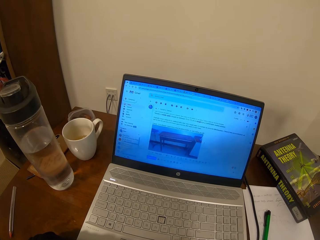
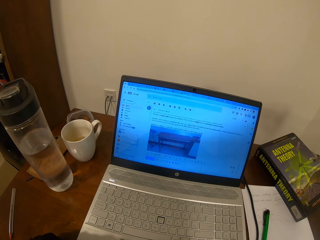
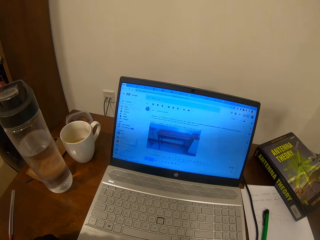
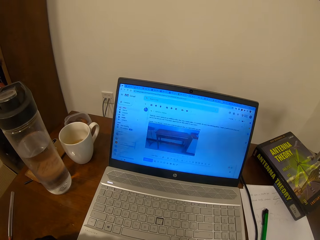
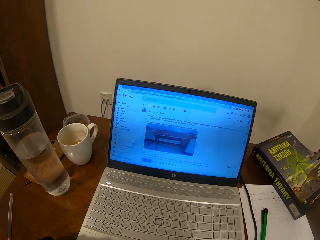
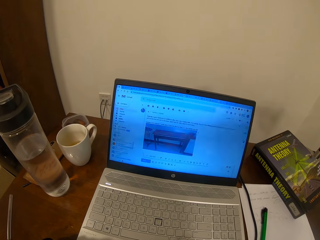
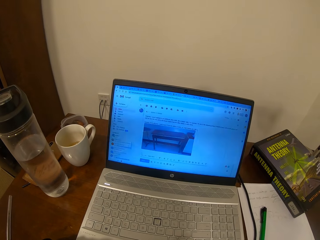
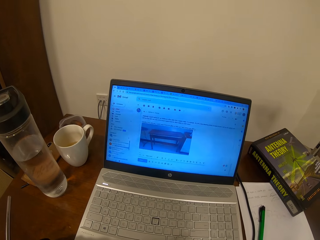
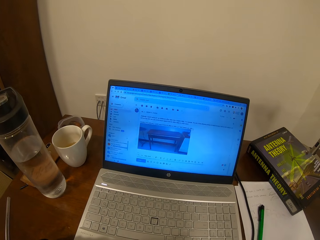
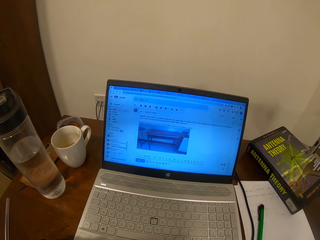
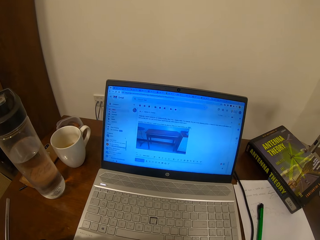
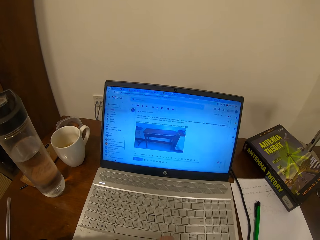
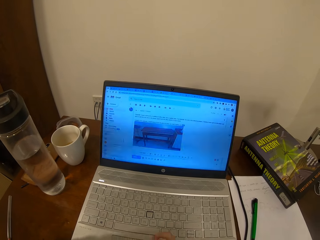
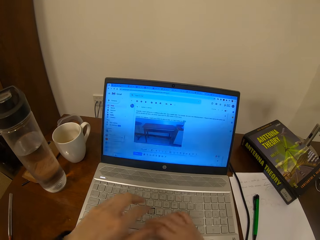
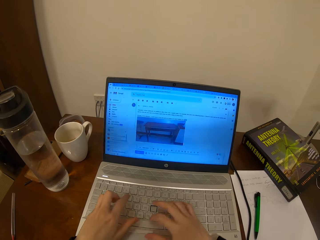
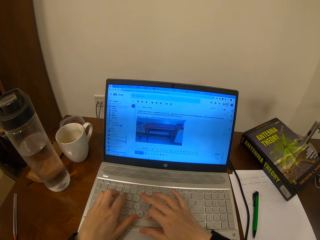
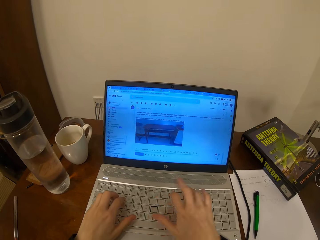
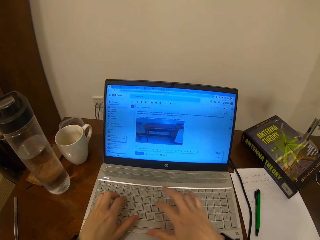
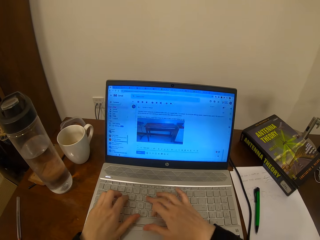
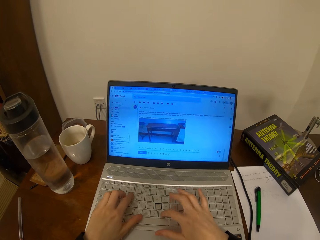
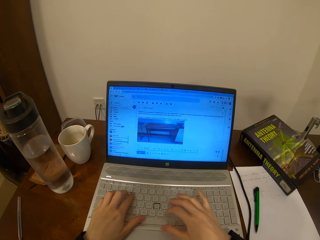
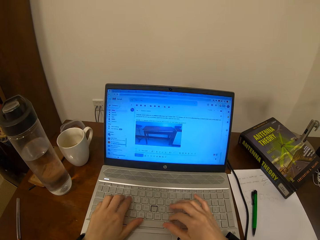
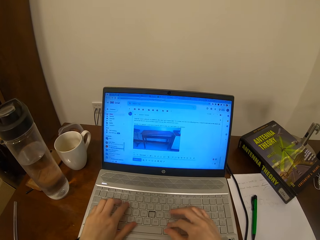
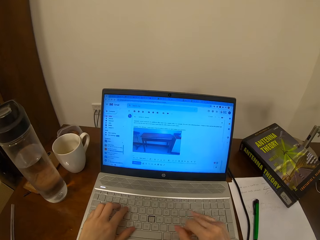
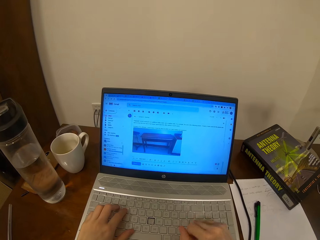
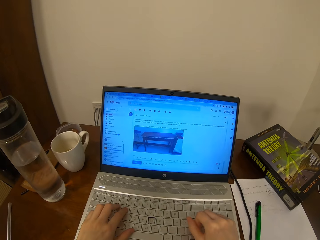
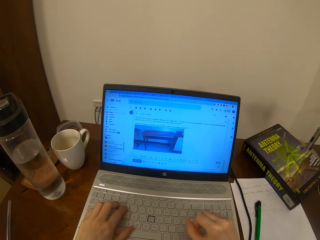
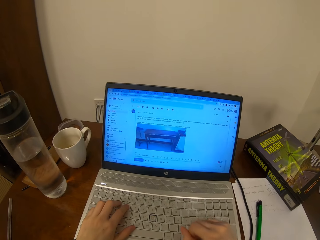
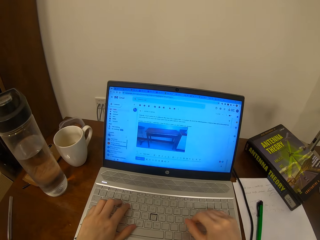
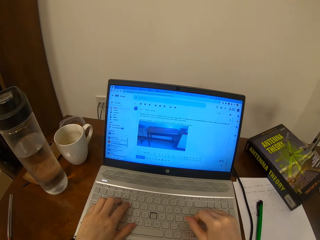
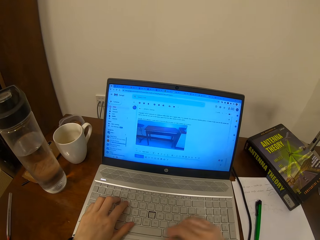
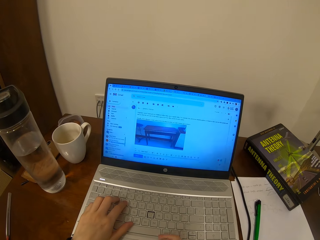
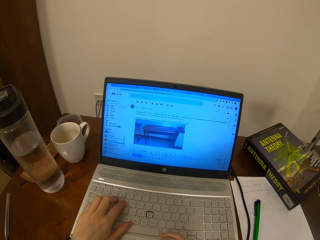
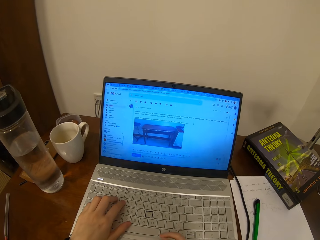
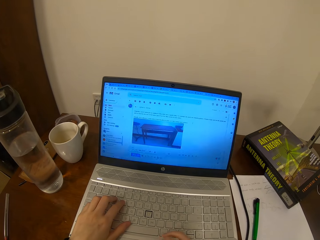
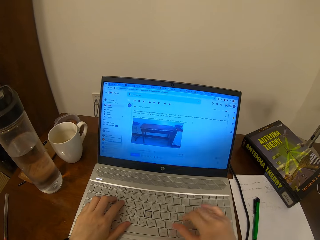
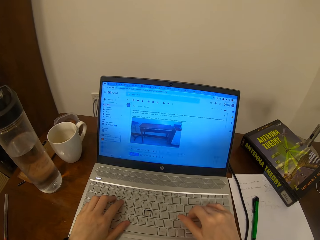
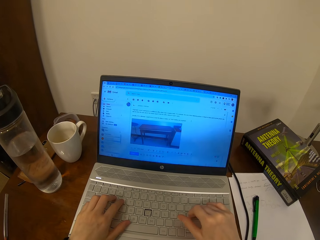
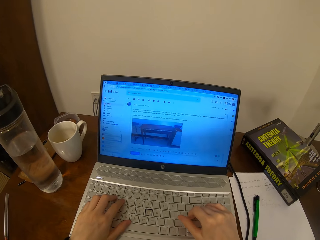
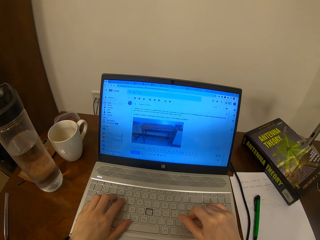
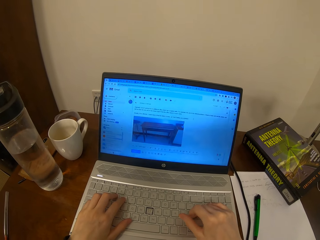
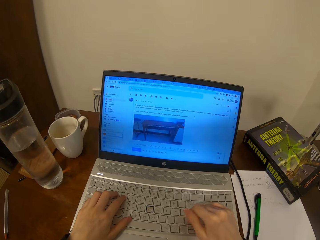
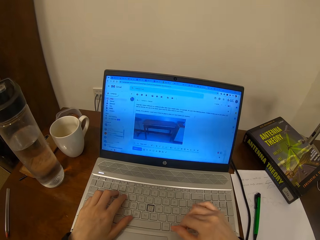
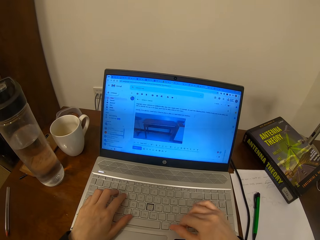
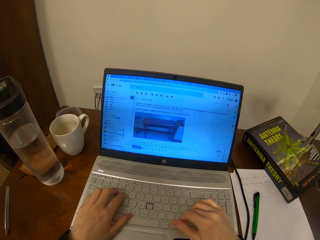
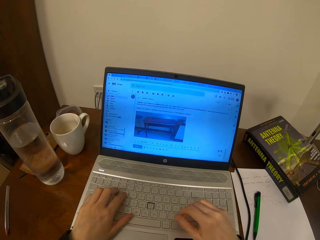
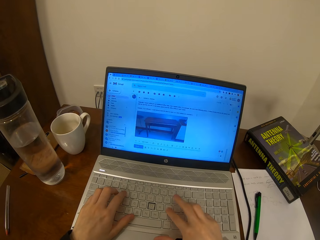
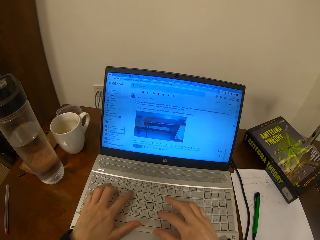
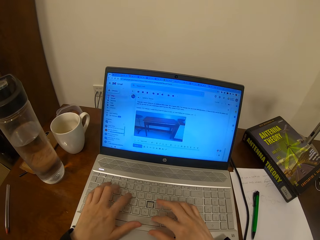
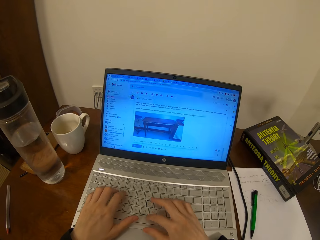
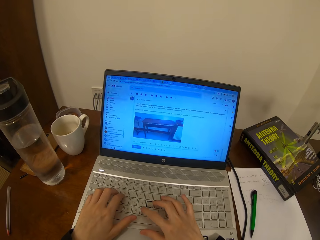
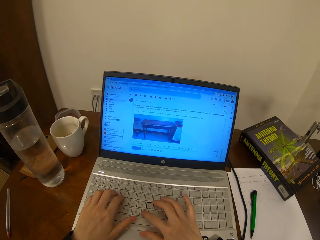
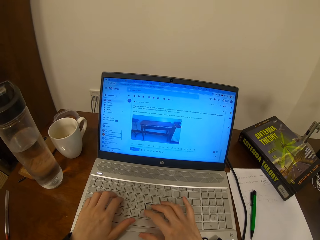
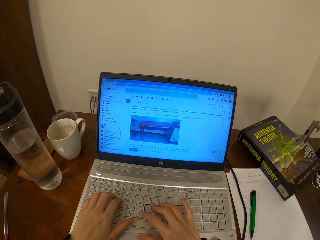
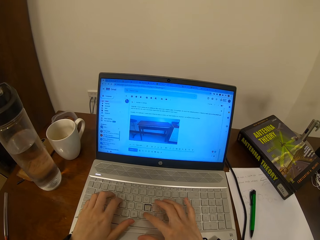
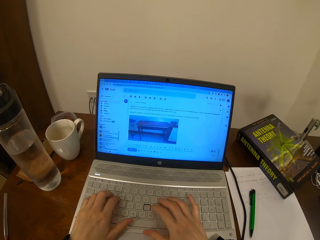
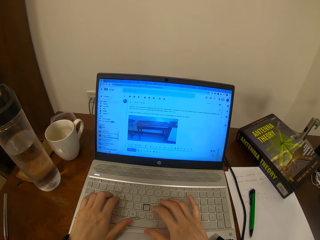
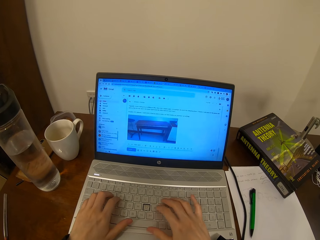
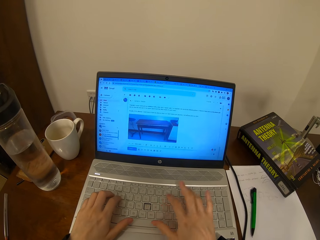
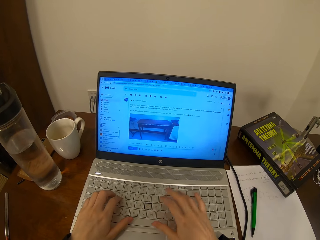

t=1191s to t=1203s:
The camera wearer scrolls on the laptop. They type on the laptop.

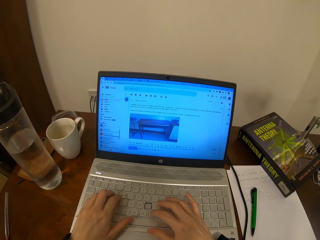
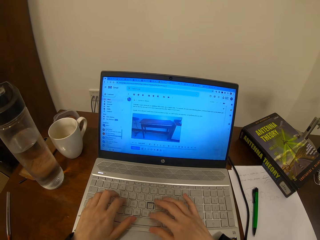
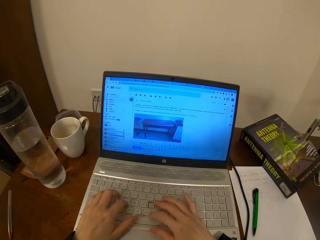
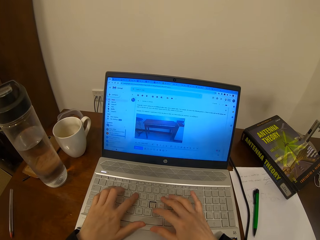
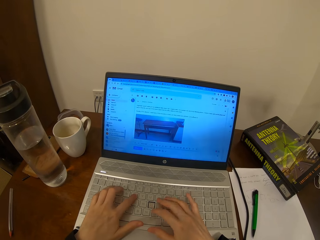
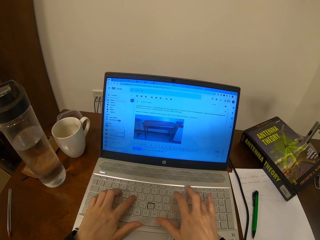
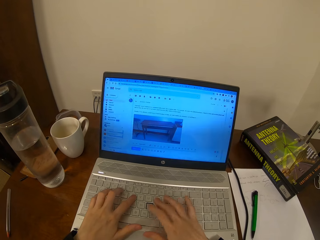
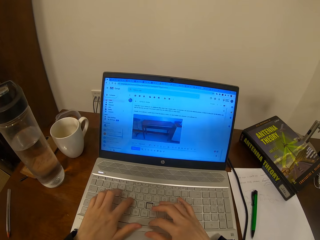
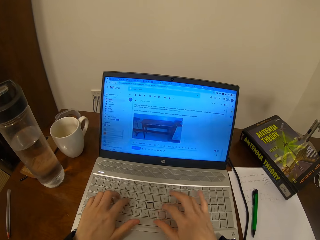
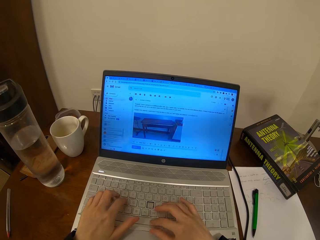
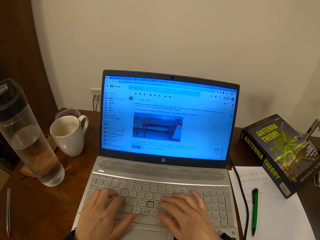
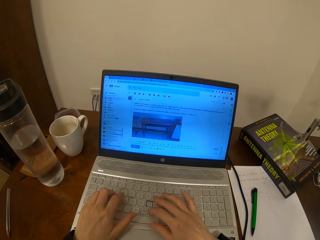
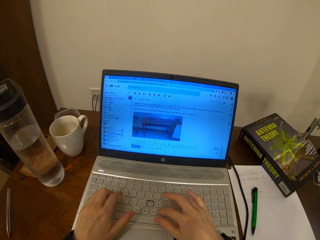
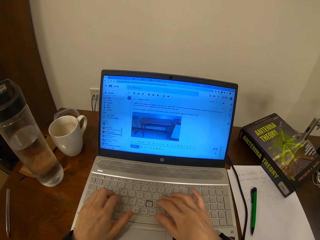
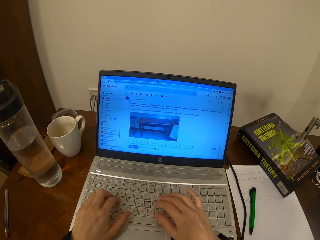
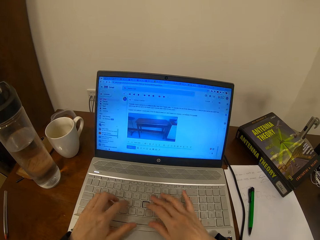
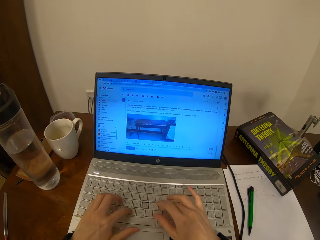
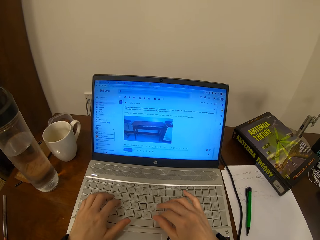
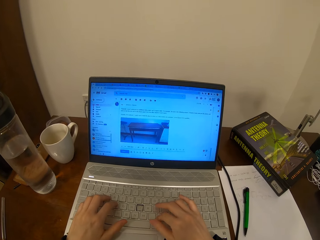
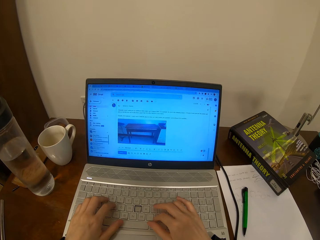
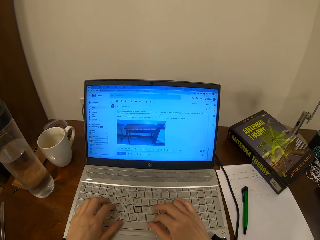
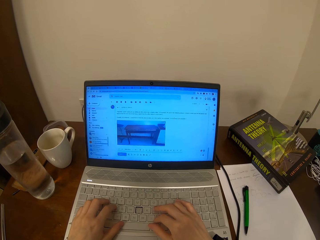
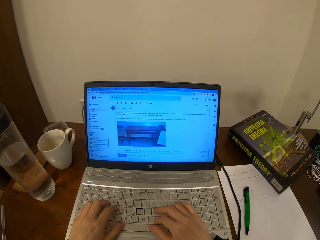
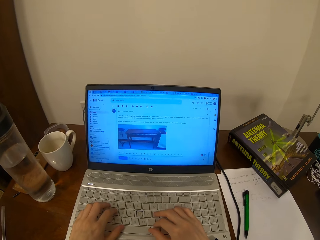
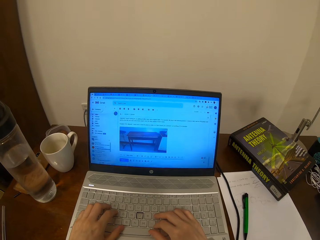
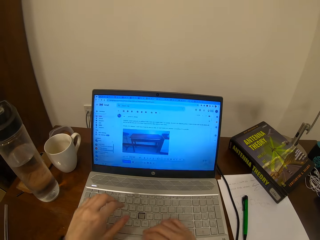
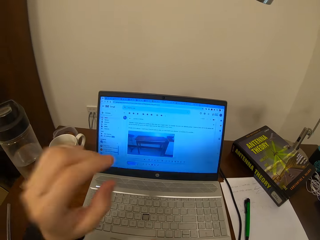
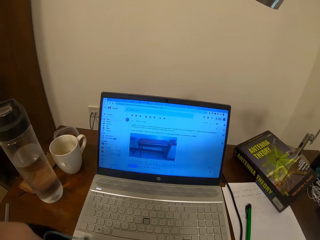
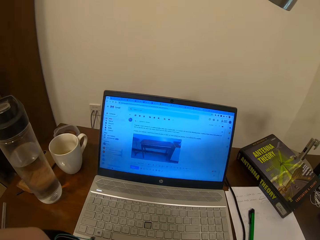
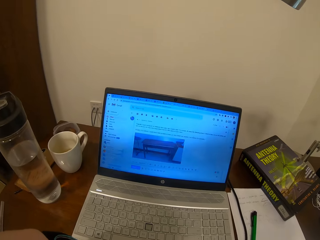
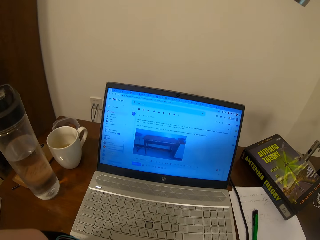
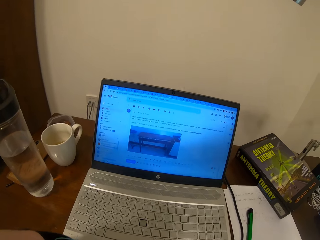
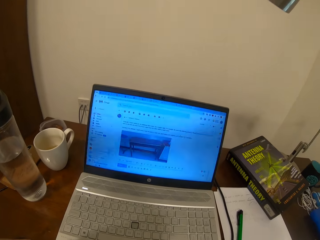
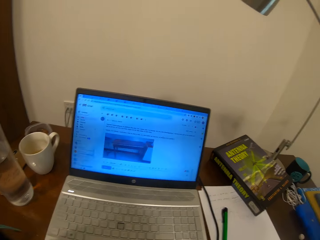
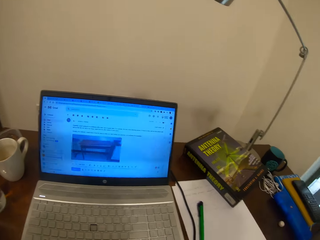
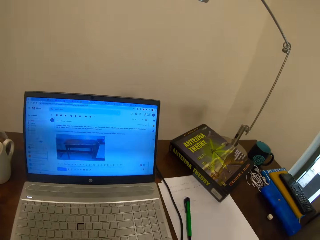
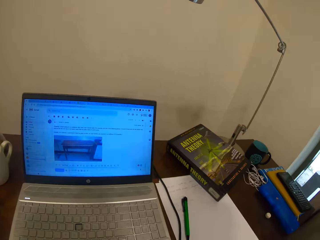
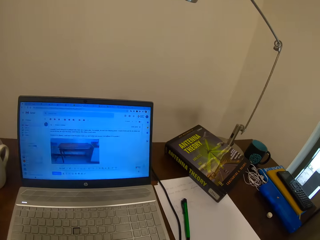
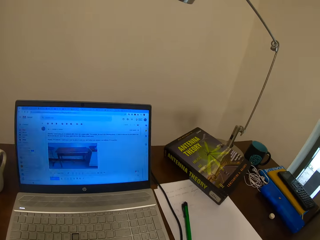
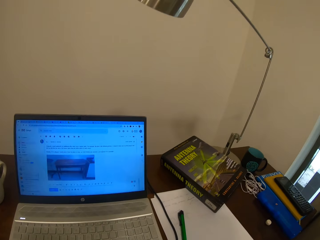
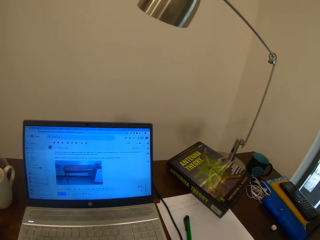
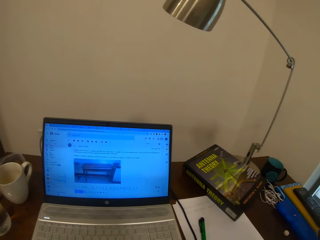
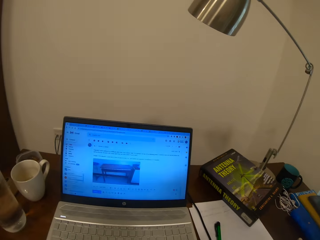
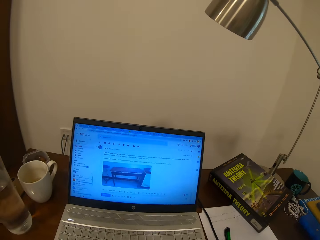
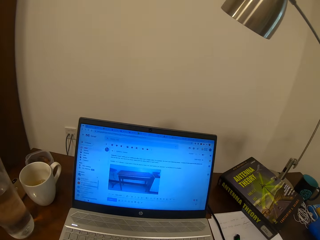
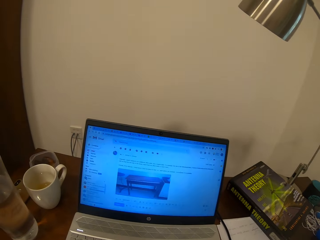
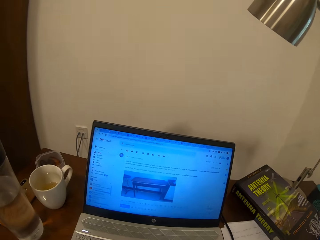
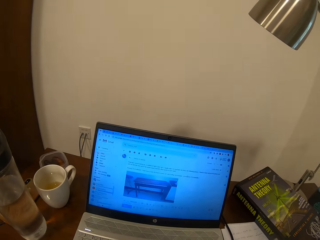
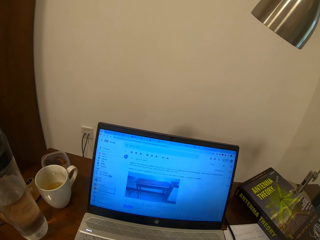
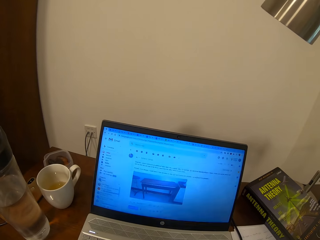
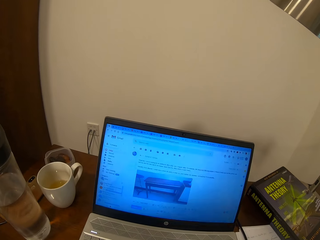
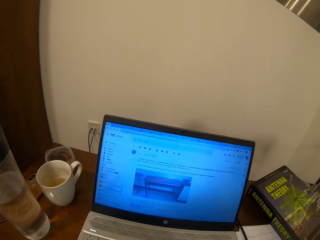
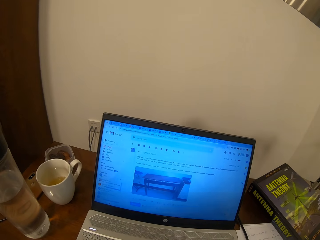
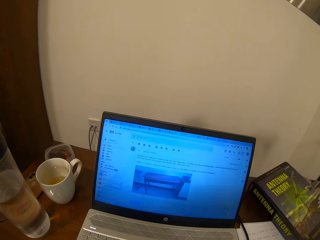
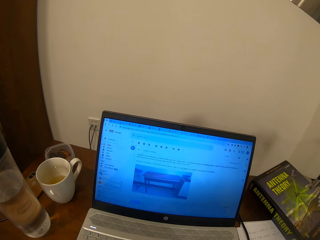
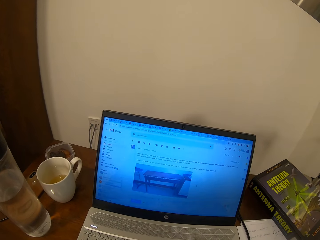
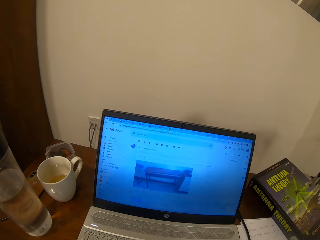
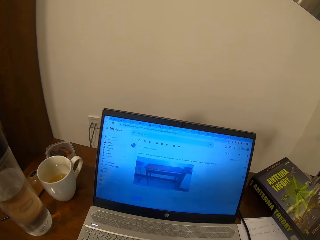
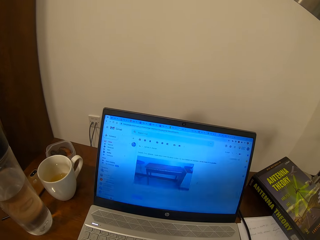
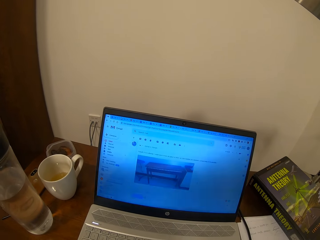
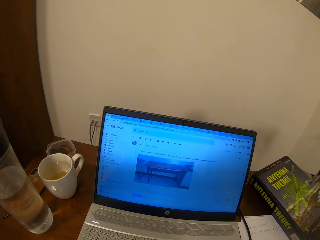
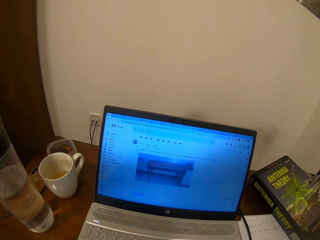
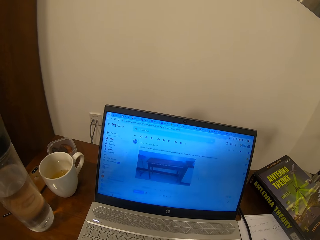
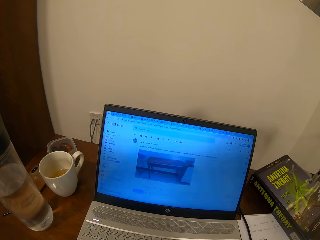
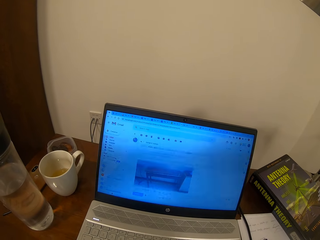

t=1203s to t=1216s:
The camera wearer lifts the left hand. They scroll on the laptop.
